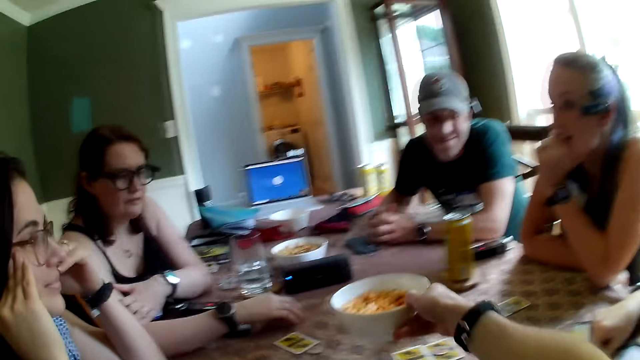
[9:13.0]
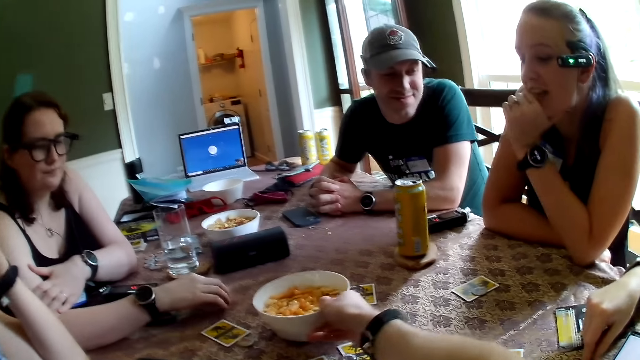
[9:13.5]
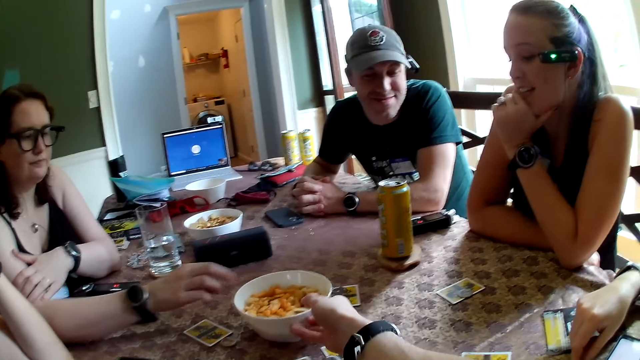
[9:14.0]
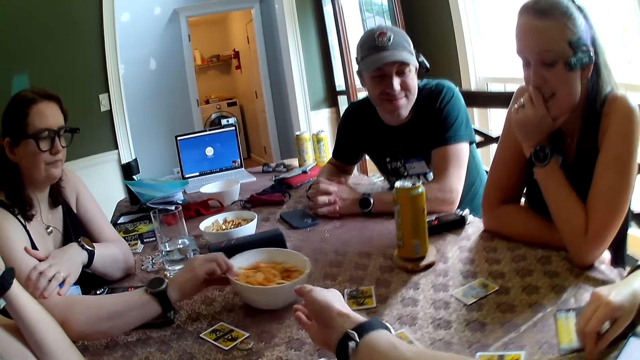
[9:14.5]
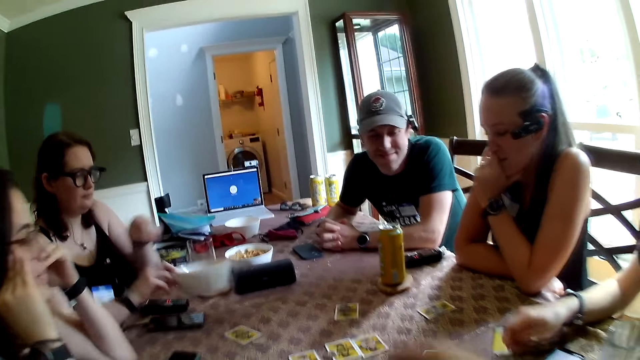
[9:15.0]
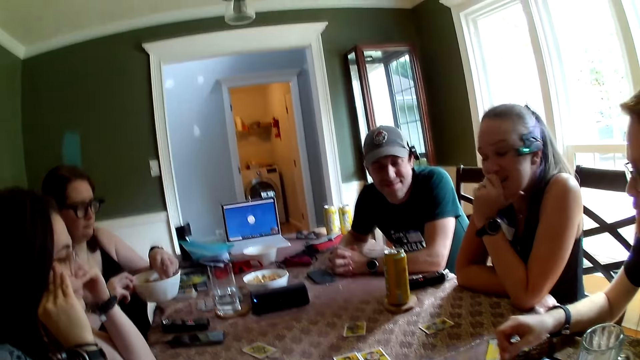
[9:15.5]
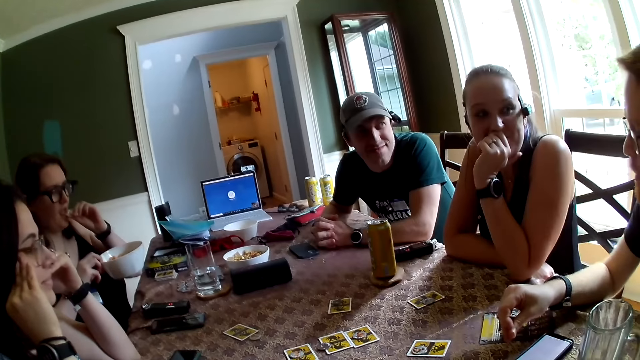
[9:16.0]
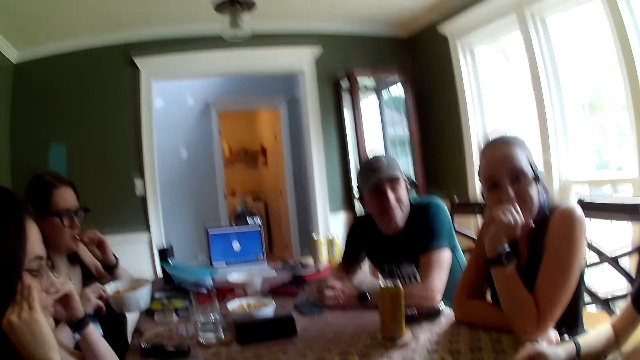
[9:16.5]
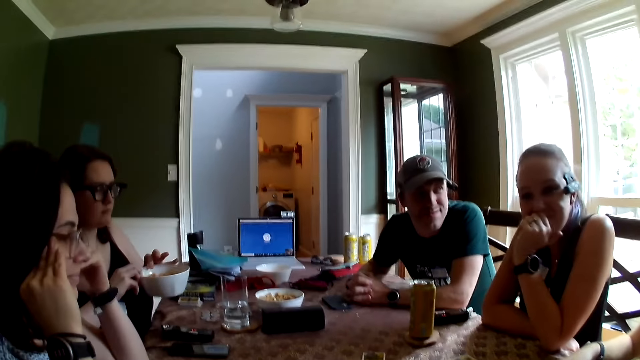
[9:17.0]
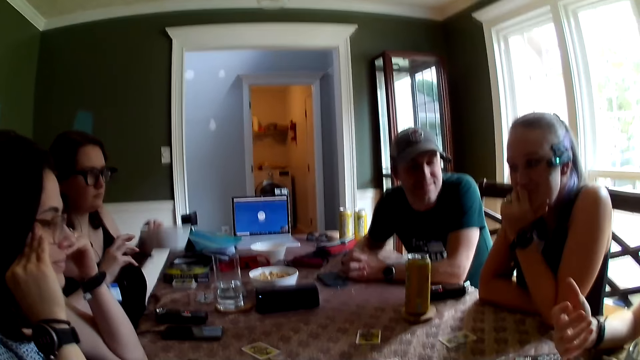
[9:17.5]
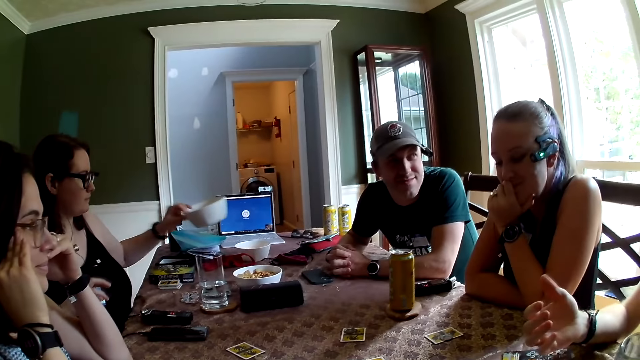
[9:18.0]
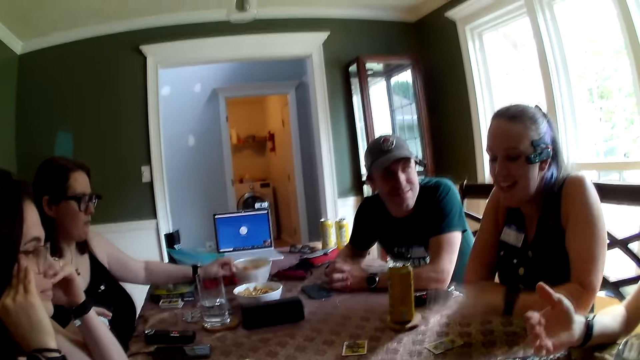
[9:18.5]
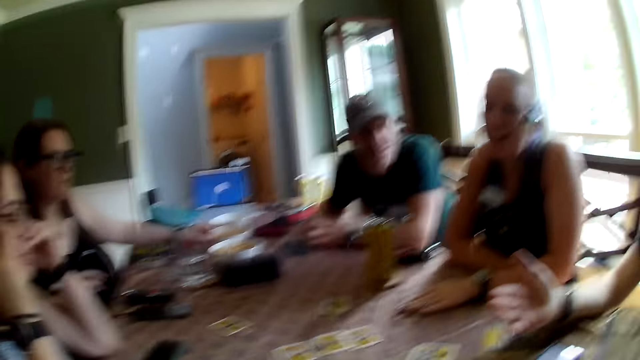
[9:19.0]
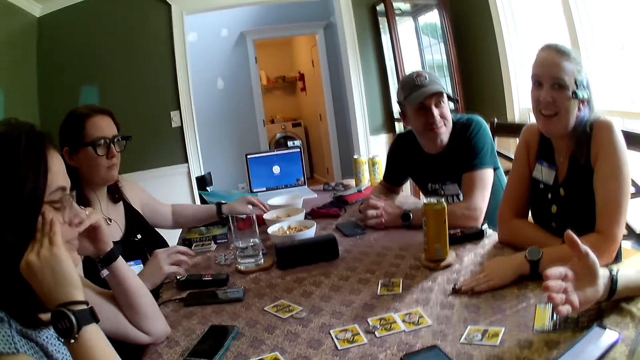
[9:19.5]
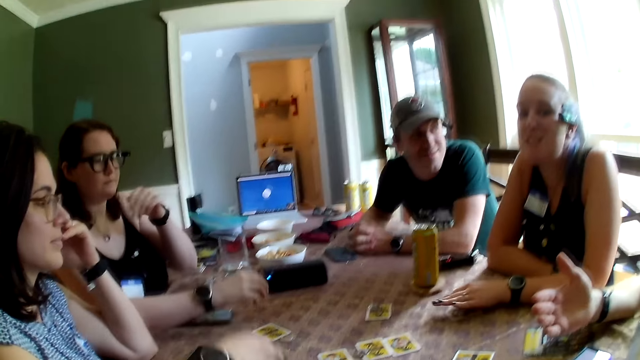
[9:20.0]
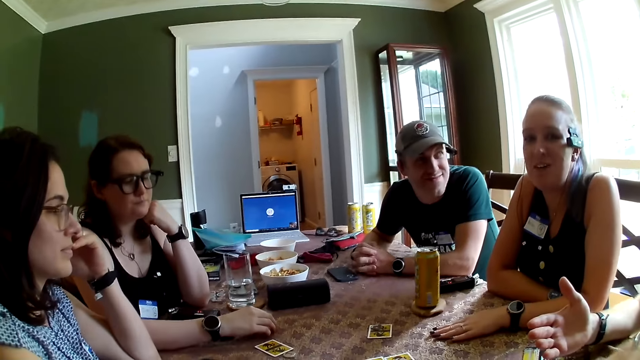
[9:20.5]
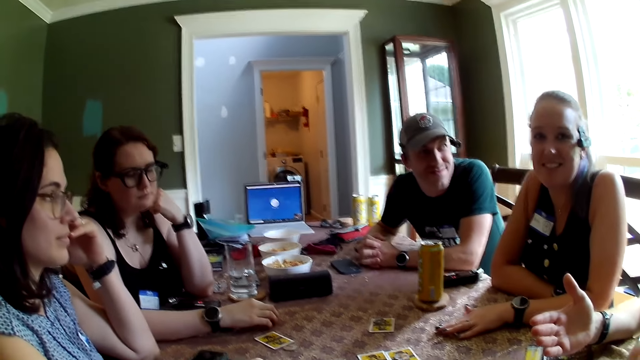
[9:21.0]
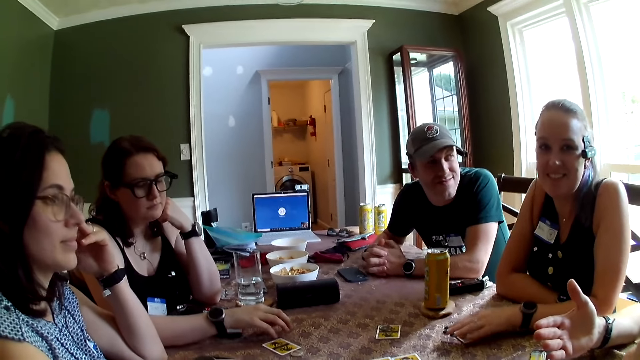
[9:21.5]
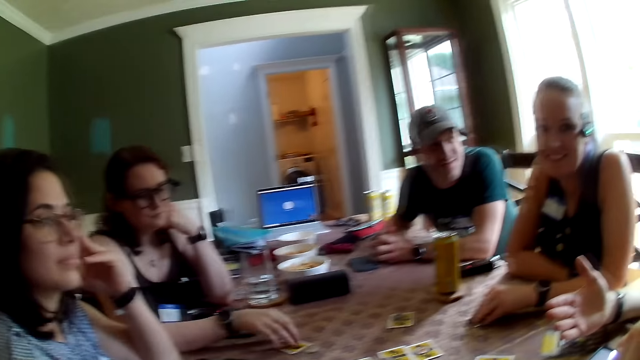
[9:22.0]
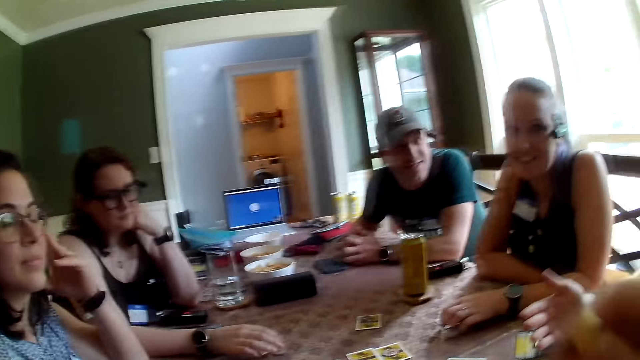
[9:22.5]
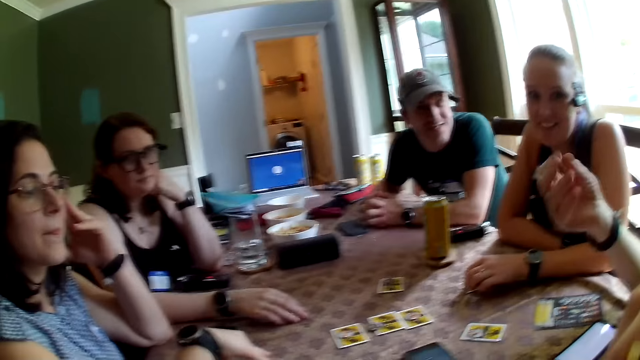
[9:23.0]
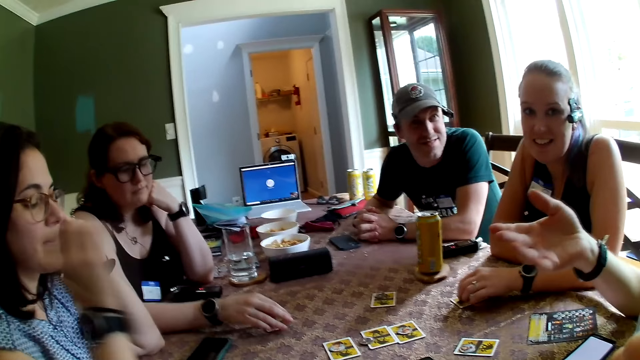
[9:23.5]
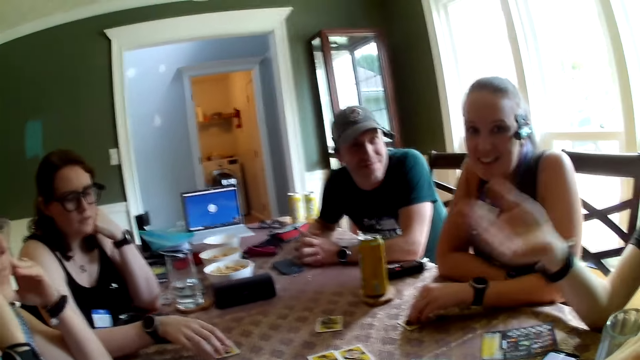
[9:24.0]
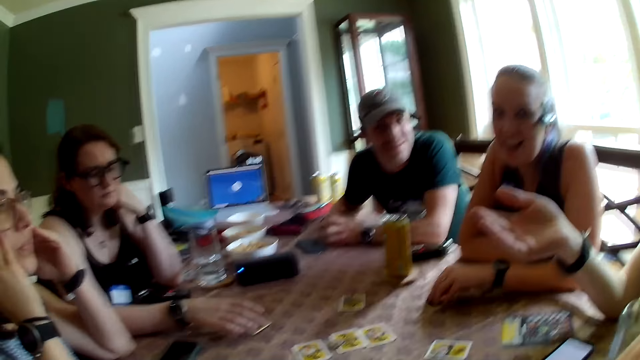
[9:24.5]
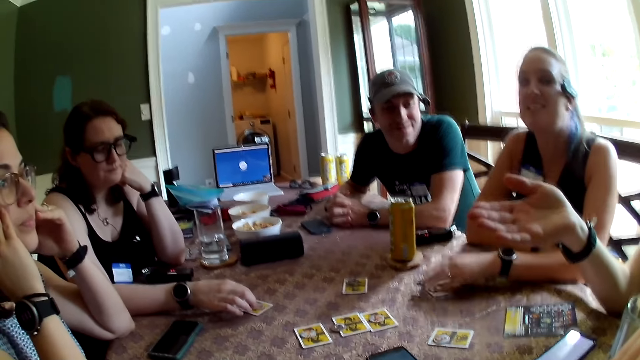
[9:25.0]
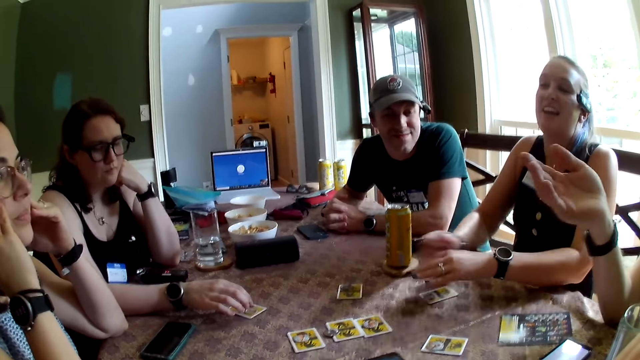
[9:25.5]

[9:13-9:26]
The camera wearer passes the bowl of snack on the table with his right hand. He puts a plate on the table. A woman picks up the bowl with her right hand. Another woman picks snack from the bowl with her left hand into her mouth. The other woman puts the bowl of snacks on the table with her right hand. The first woman touches the card on the table with her left hand. The camera wearer converses with the first woman. The other woman touches the card on the table with her left hand.

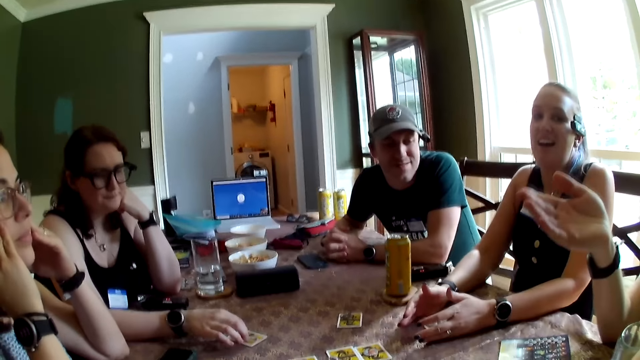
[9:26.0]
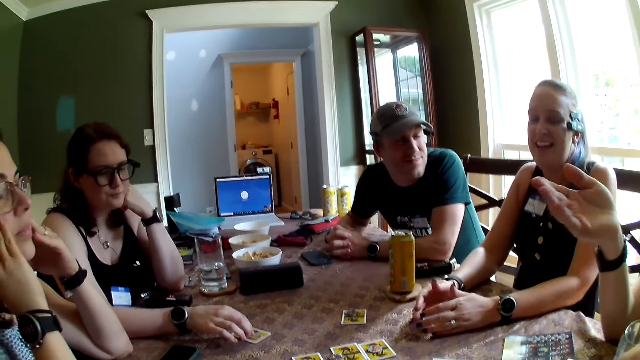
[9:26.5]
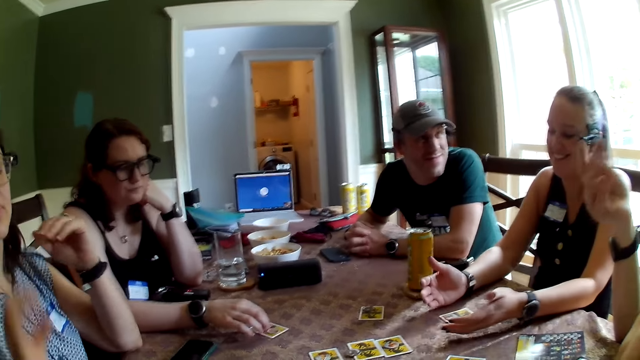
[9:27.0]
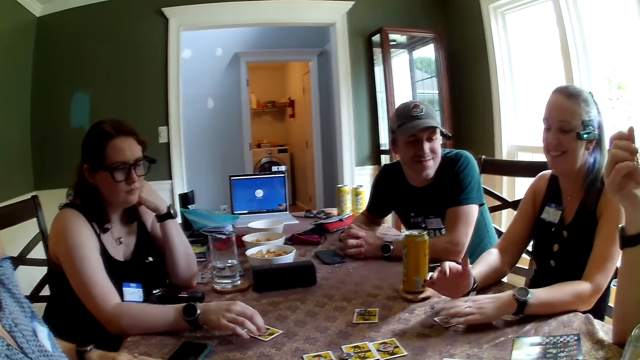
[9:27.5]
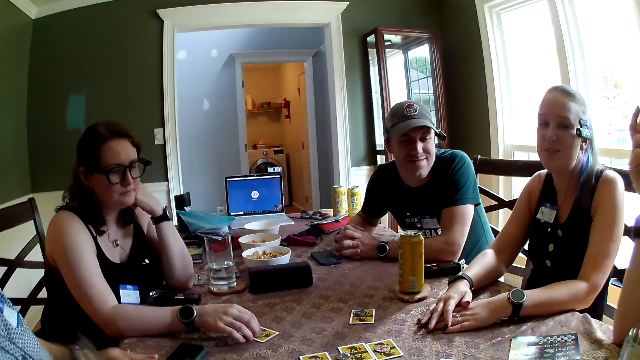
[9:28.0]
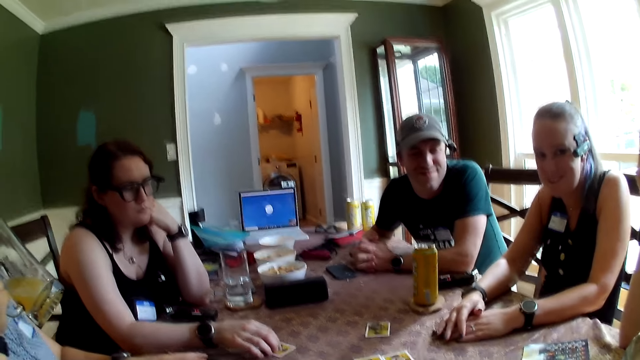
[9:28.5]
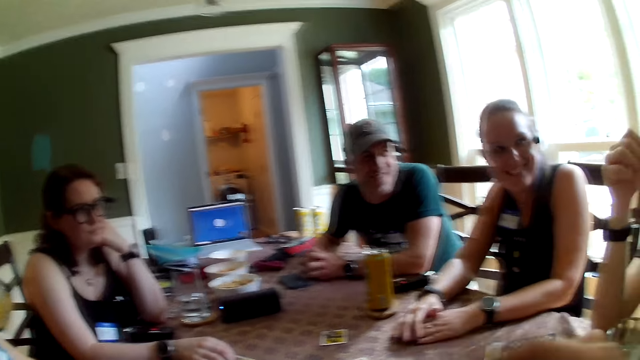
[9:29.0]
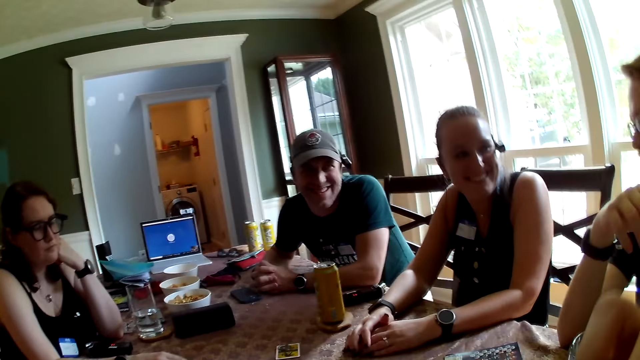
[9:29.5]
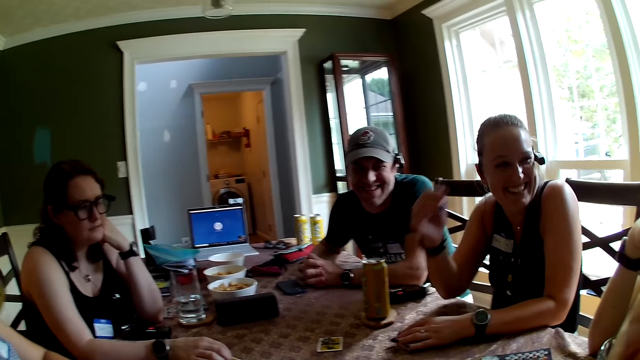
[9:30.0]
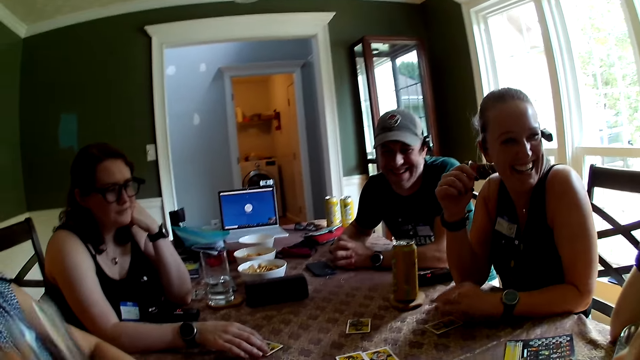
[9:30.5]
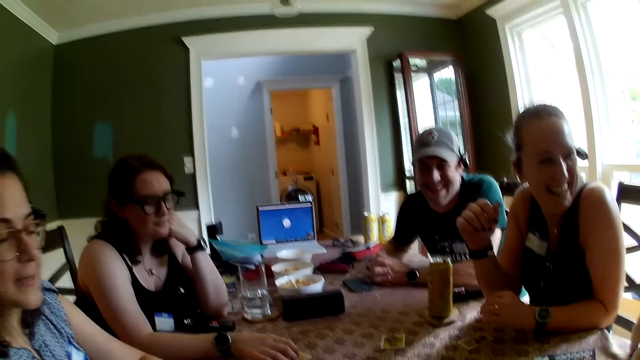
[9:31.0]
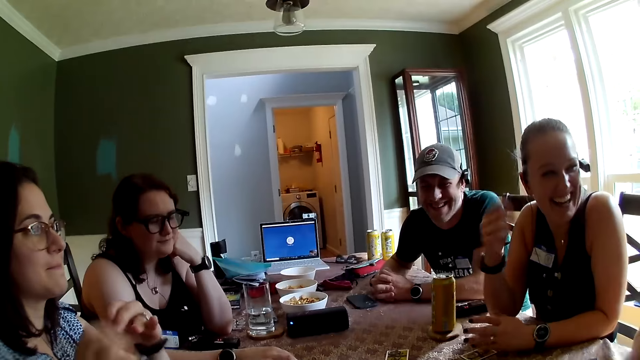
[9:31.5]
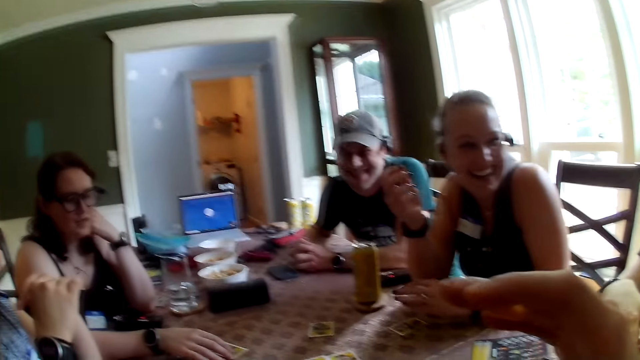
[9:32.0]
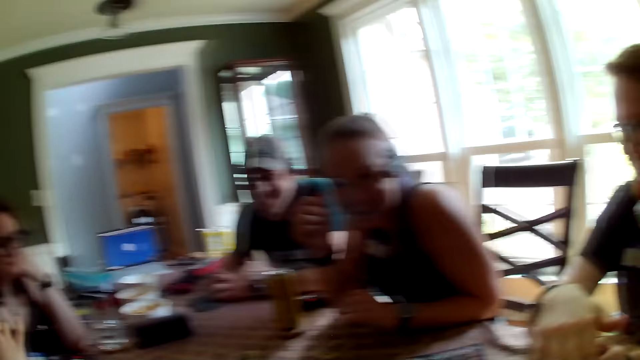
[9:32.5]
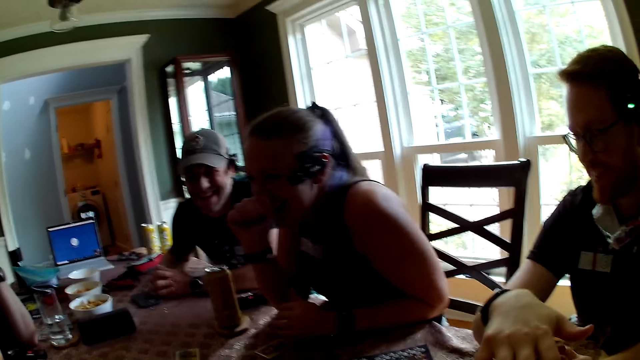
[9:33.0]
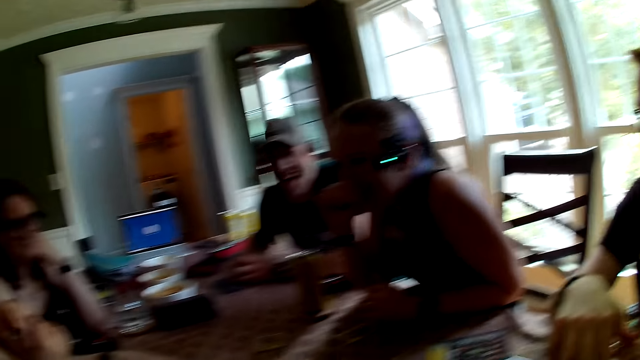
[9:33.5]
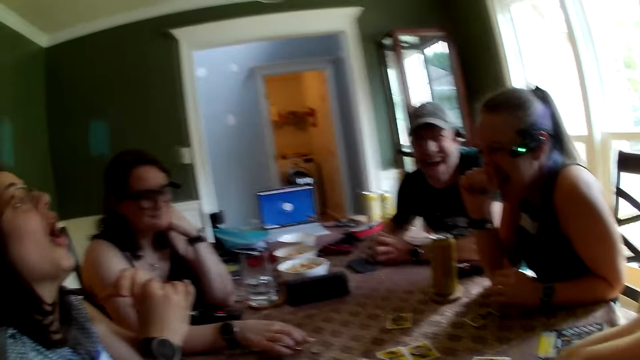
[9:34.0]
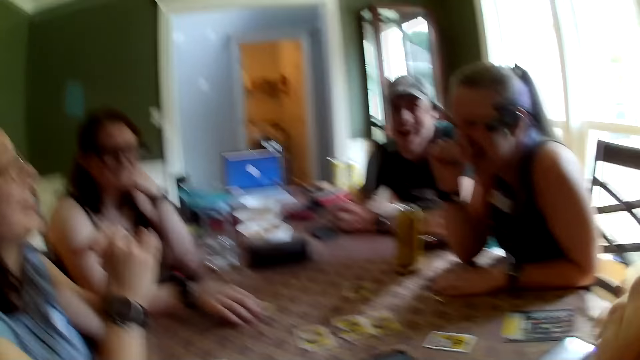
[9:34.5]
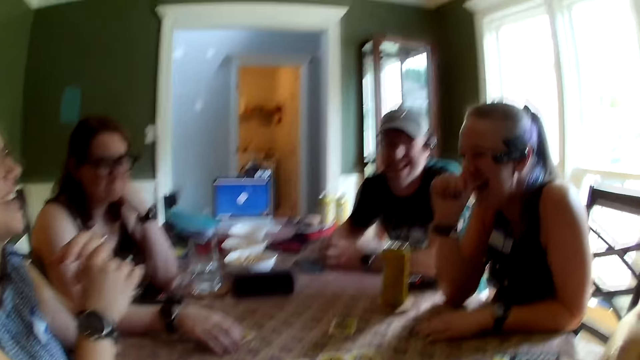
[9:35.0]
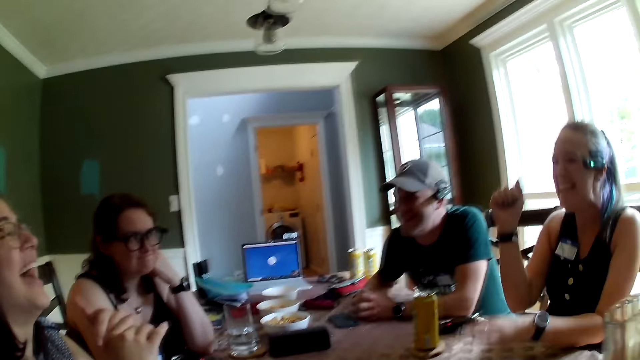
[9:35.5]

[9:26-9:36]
A woman picks up a glass cup on the table with her right hand. The woman drinks from the glass cup in her right hand. The camera wearer has a dialogue. Another woman drops the glass cup on the table with her right hand.
